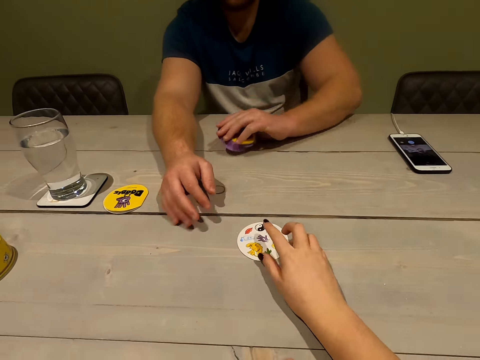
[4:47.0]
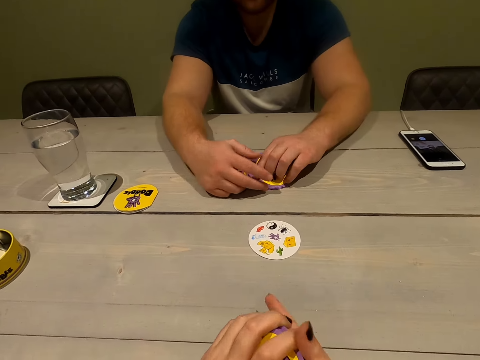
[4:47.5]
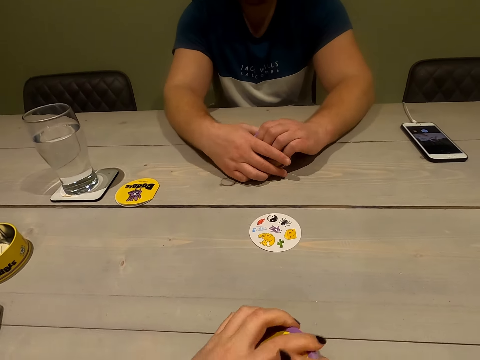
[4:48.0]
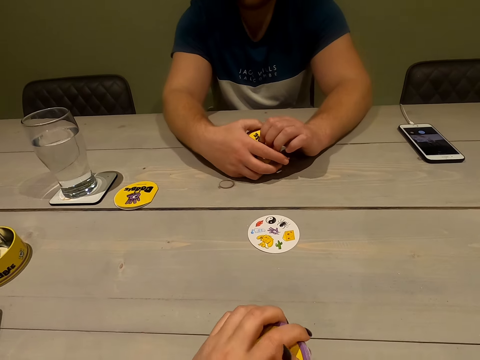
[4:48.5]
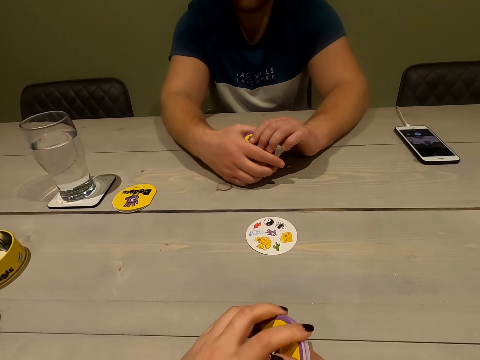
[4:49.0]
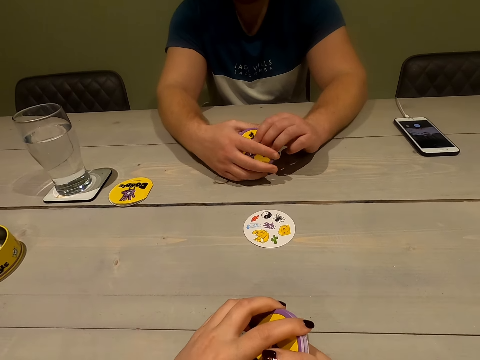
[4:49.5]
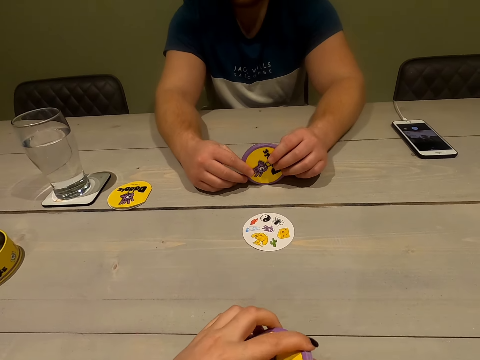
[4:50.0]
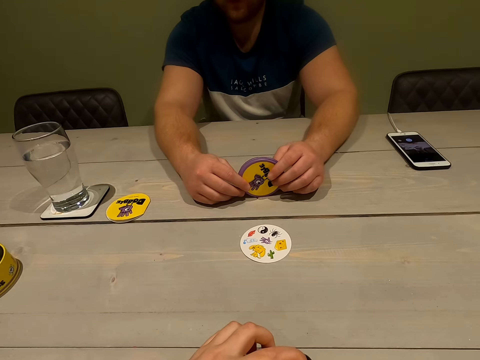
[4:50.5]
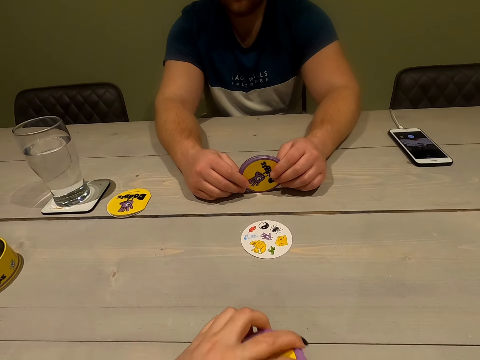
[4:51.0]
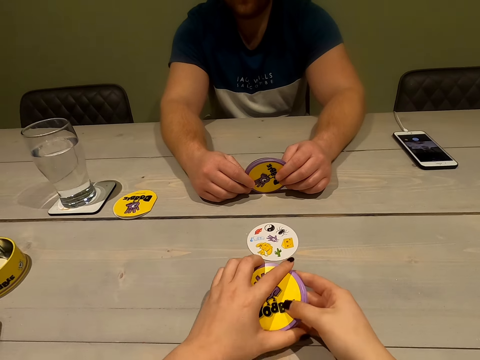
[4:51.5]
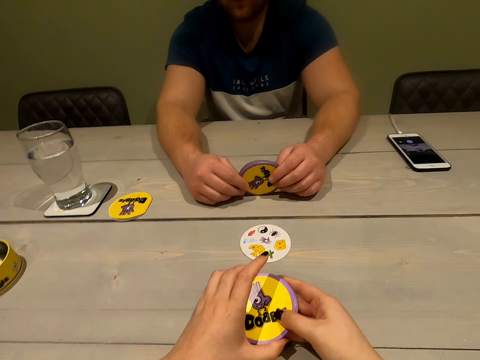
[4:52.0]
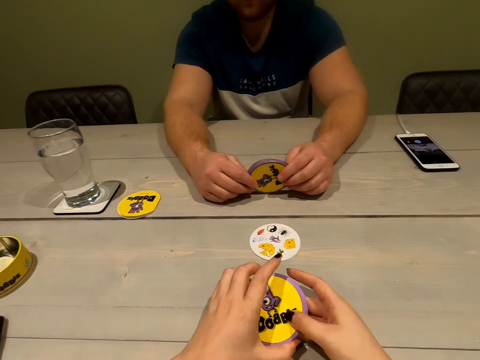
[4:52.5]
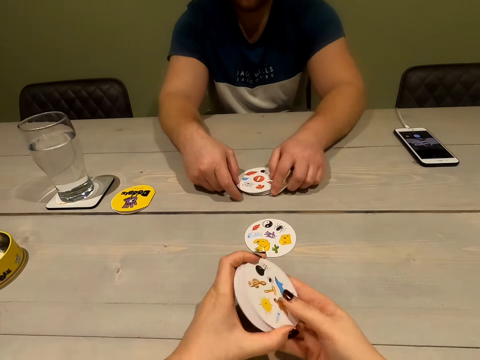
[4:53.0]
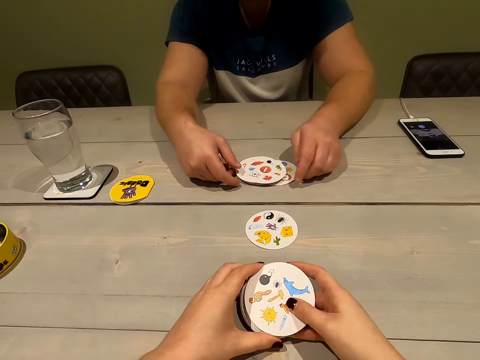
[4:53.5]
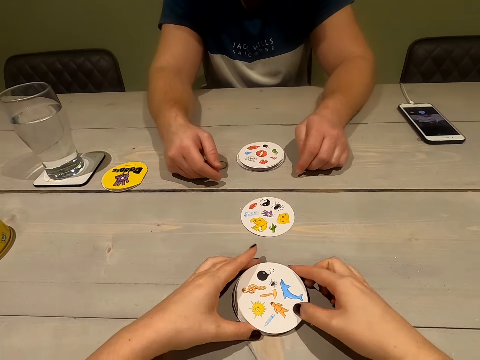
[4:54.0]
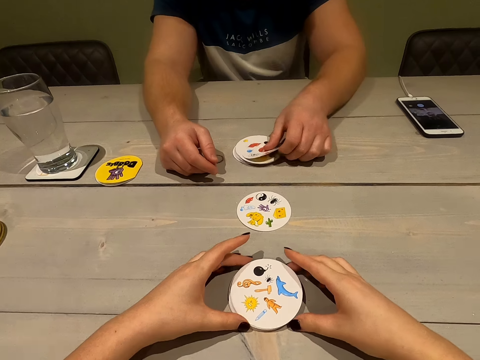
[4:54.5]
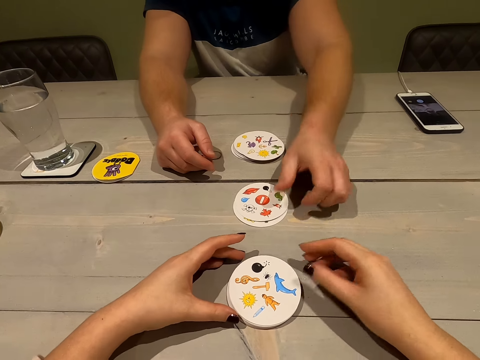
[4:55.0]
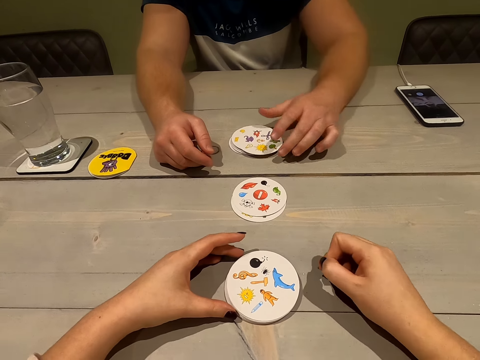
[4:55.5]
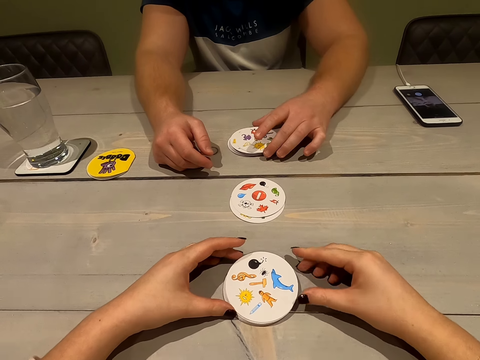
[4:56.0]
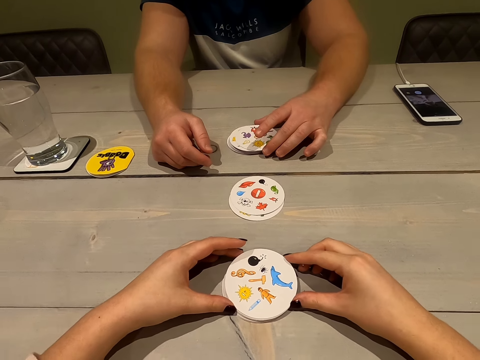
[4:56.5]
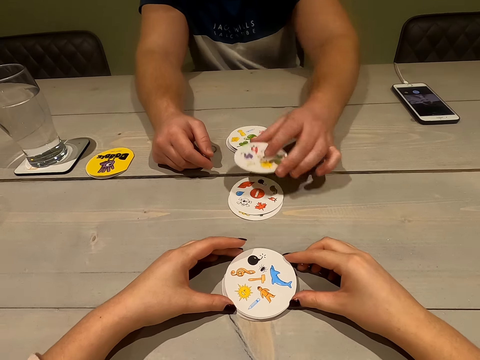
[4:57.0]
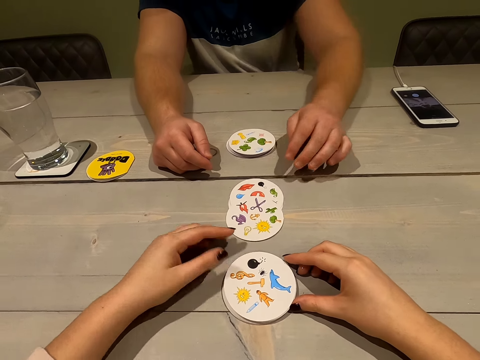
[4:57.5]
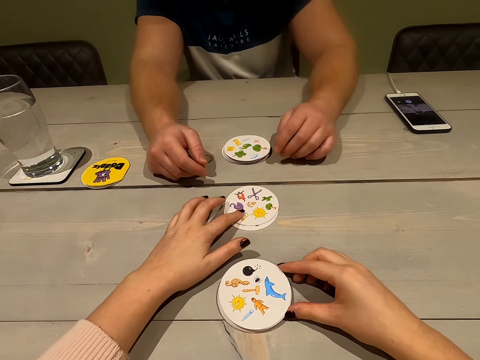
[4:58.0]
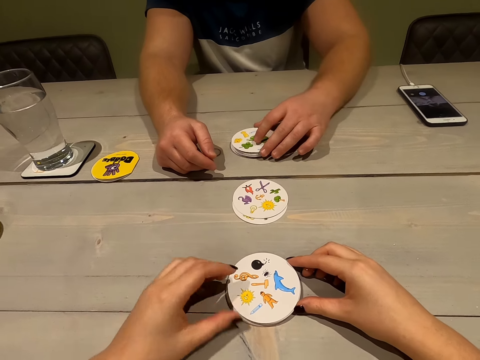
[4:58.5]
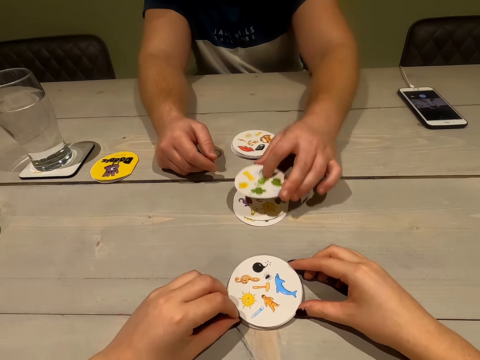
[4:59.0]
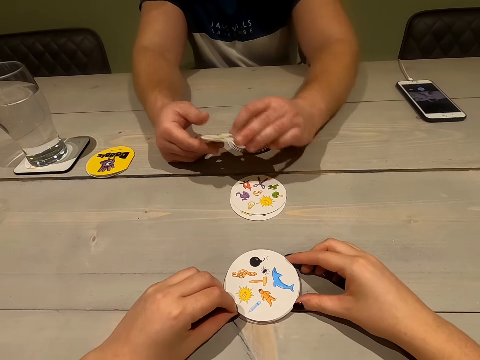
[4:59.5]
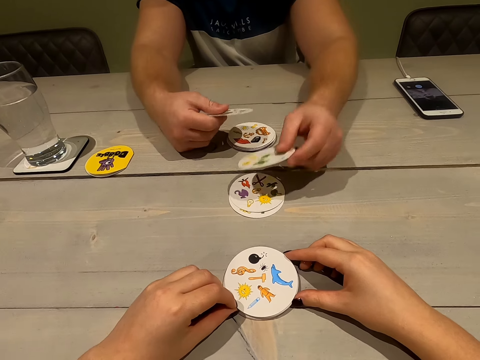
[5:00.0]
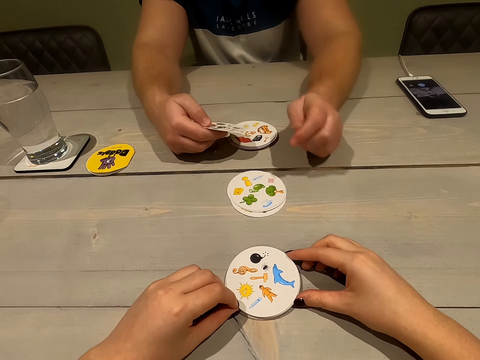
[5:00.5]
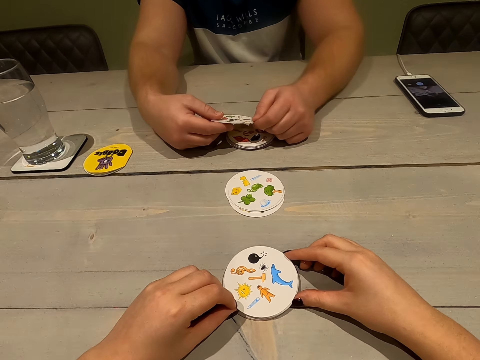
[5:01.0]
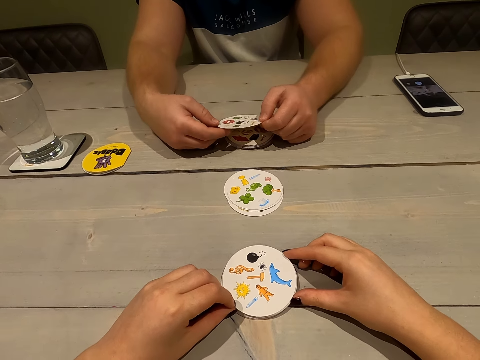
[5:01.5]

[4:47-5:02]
The camera wearer pushes a card in the middle of the table. She interacts with a man. She counts numbers loudly. The camera wearer turns the cards. The man turns the cards on the table. The camera wearer places her cards on the table. The man places a card on the table. The man moves a card at the center. The camera wearer positions the card properly. The man plays cards, takes the card back and plays a card.

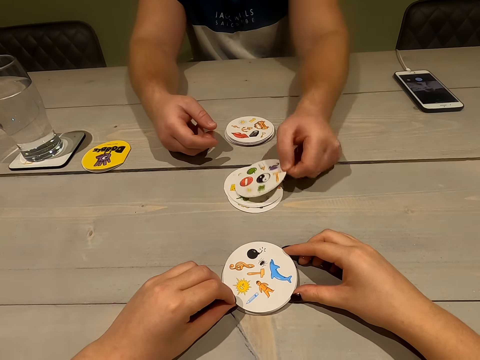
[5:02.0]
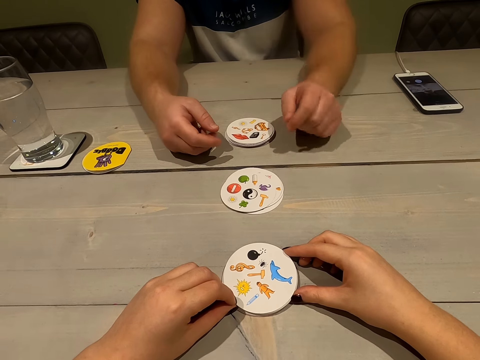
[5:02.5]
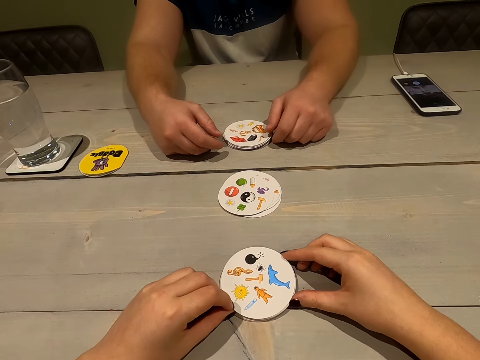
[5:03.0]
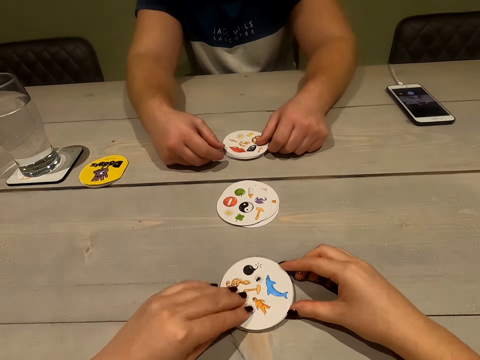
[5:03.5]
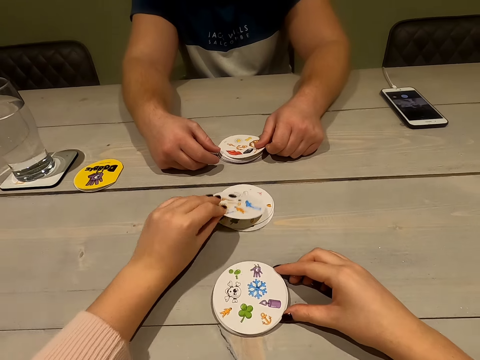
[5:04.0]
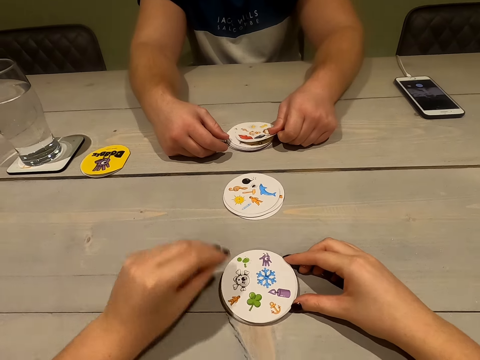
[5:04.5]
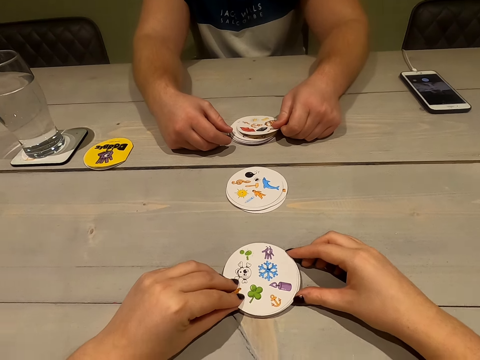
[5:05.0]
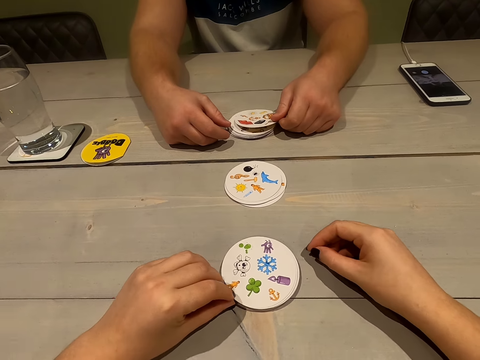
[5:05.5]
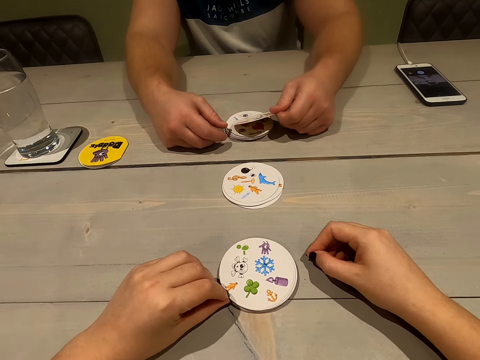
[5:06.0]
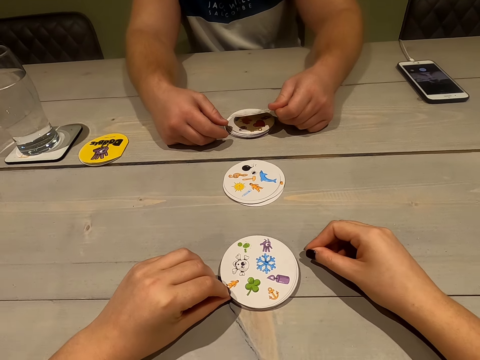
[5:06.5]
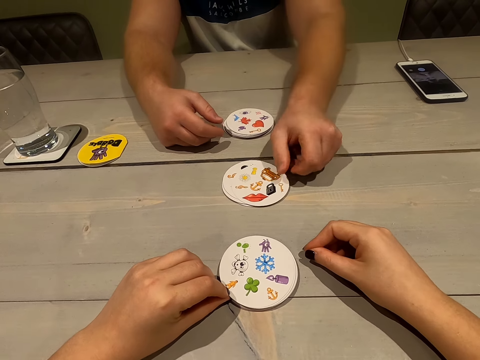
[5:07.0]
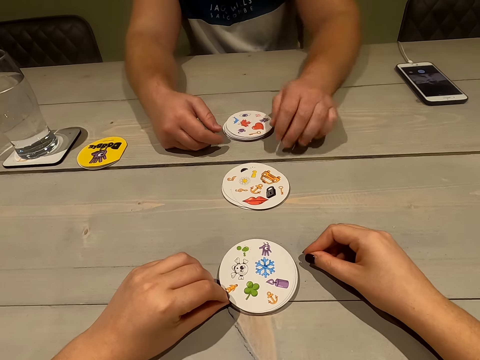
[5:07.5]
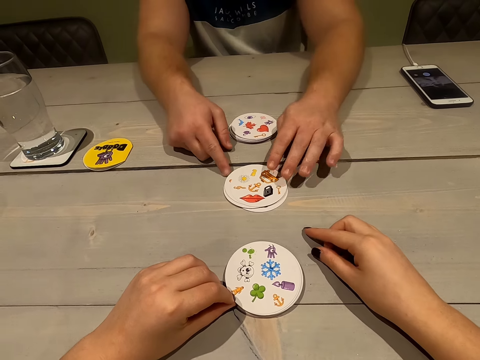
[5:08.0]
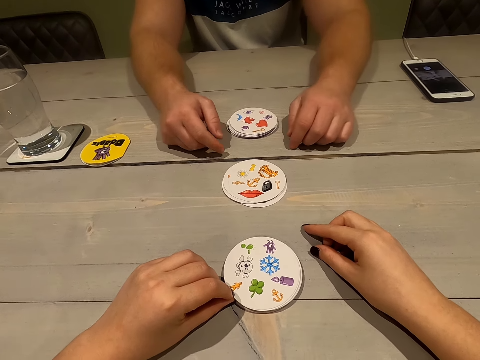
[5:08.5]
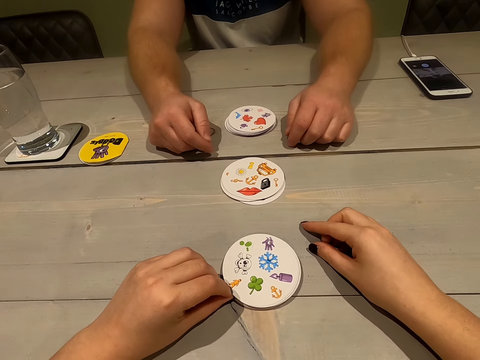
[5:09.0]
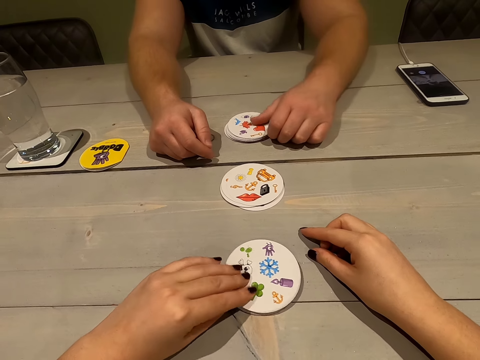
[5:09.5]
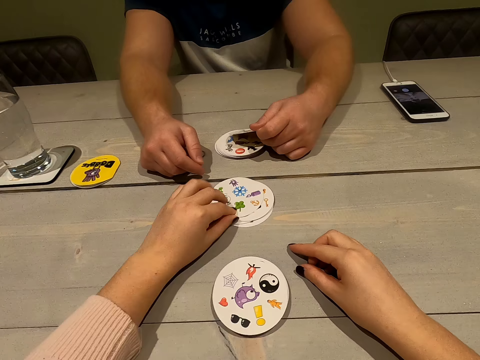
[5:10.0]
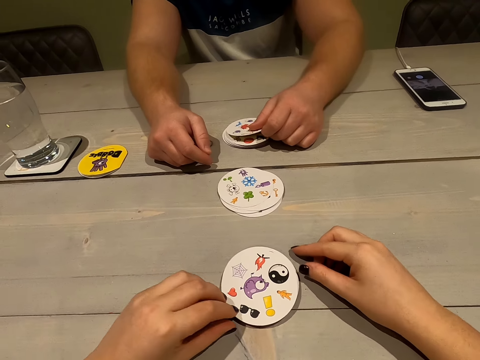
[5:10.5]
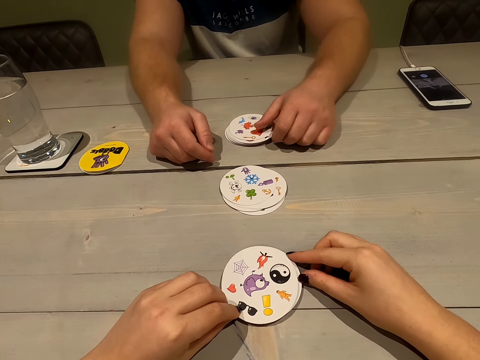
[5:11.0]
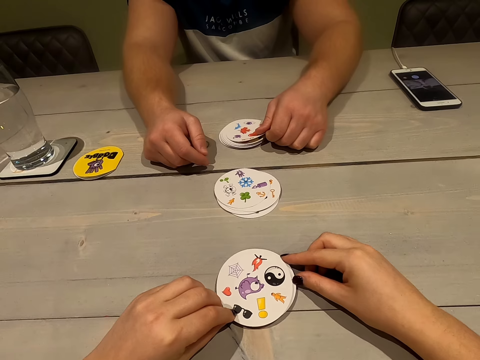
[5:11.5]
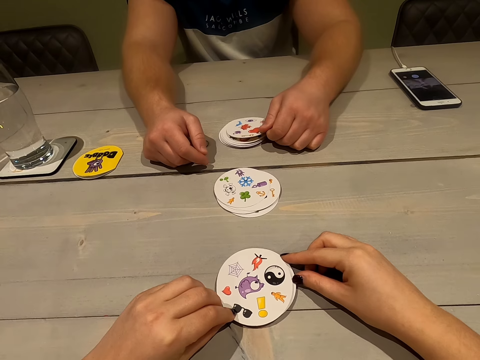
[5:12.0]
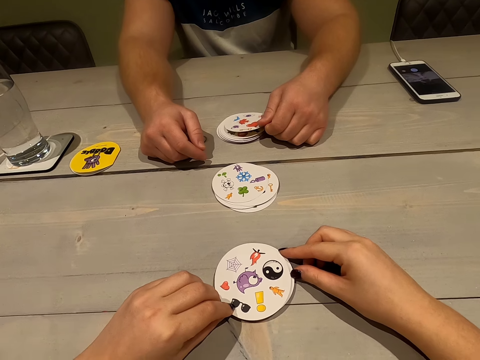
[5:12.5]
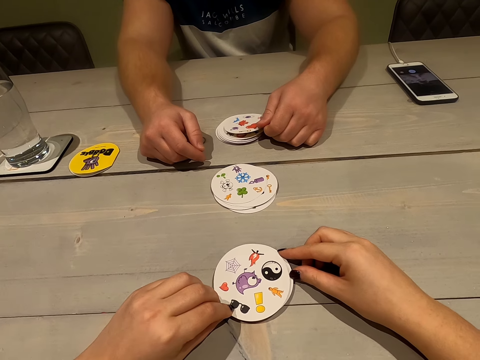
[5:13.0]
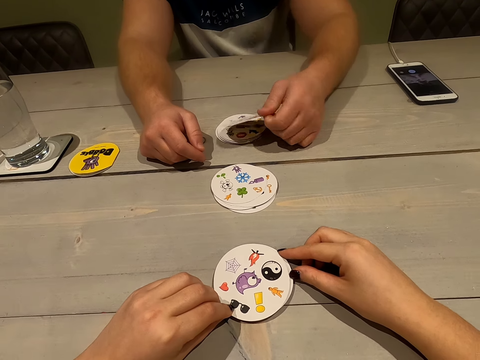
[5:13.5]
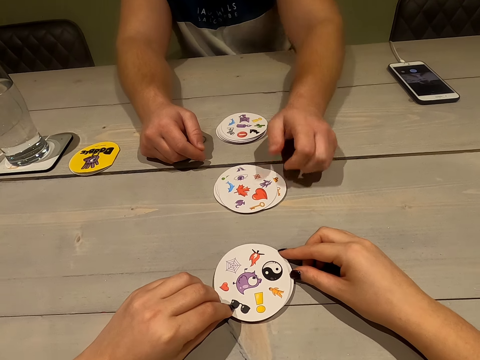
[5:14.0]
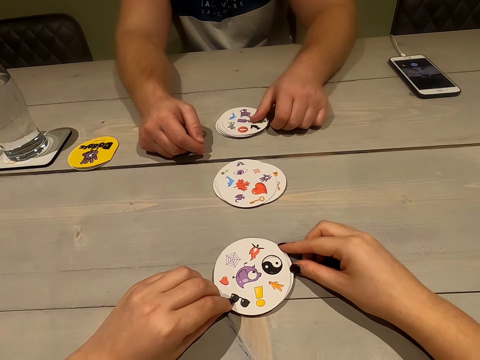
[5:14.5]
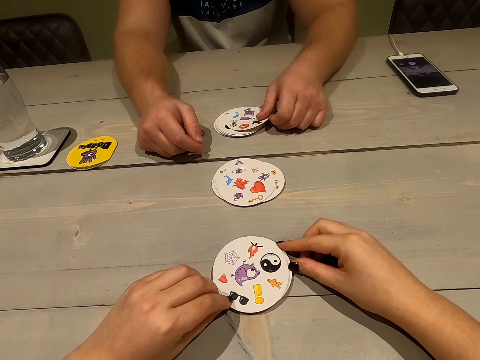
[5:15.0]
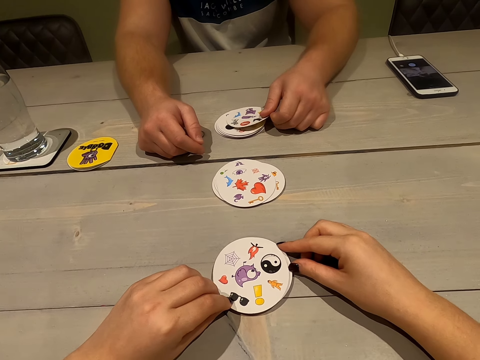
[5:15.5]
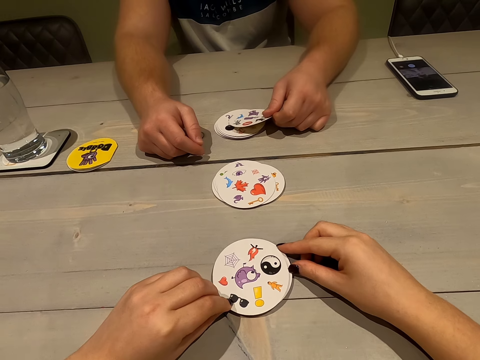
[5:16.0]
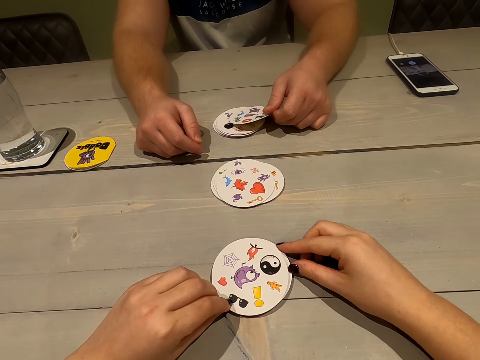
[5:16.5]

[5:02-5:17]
A man plays a card. The camera wearer places a card on the table. The man places a card on the table and positions the card properly. The camera wearer places a card on the table. The man thinks loudly and places a card on the table.
